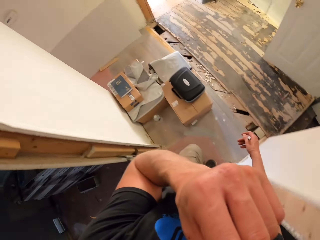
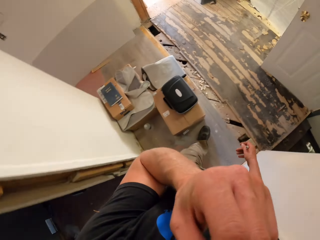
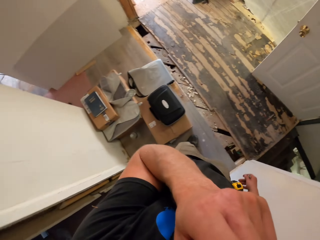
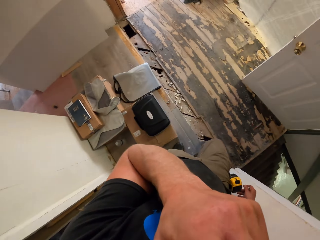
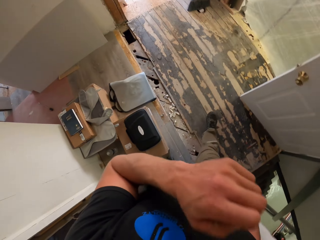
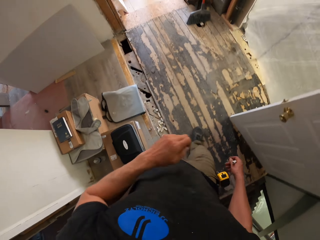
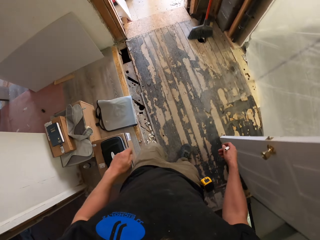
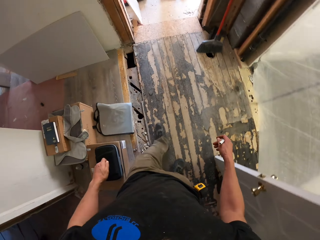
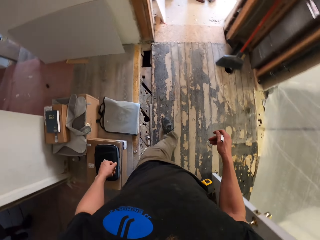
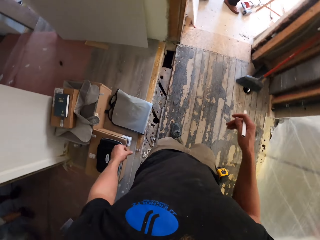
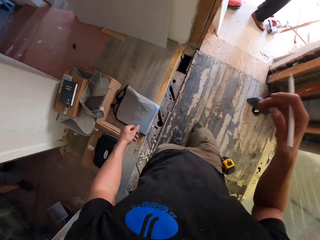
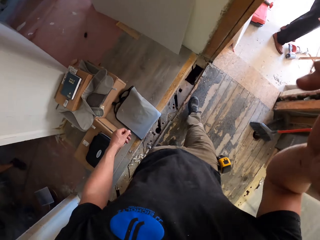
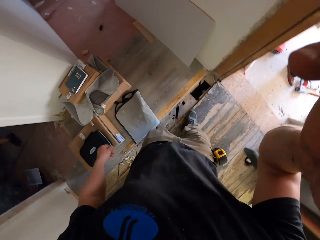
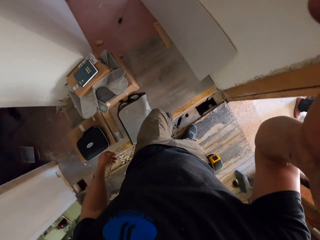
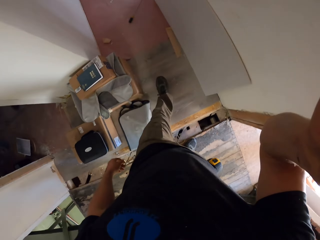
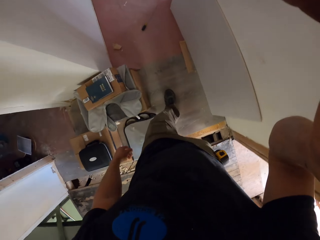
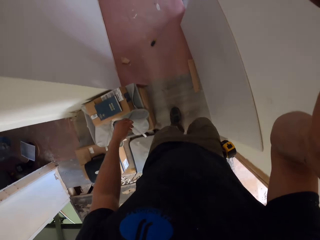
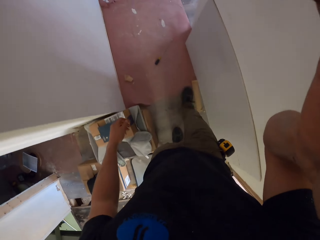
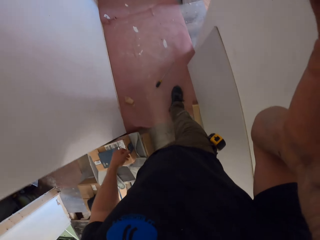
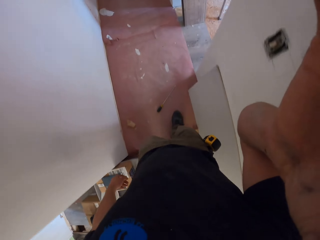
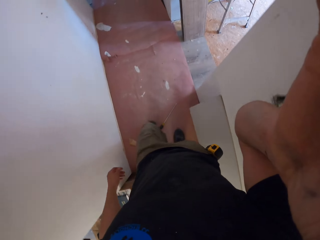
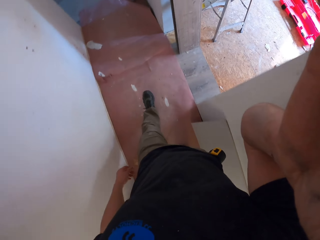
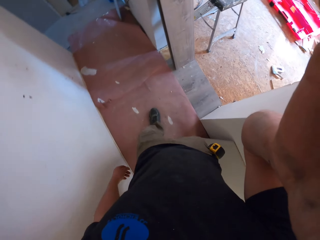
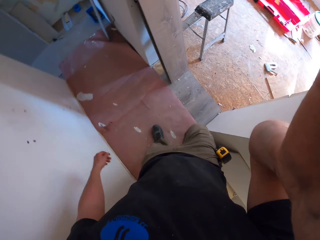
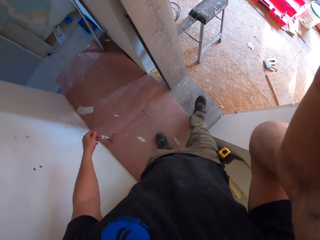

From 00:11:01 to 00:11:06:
The camera wearer touches something. They walk in the house. They touch something. They adjust the camera.
